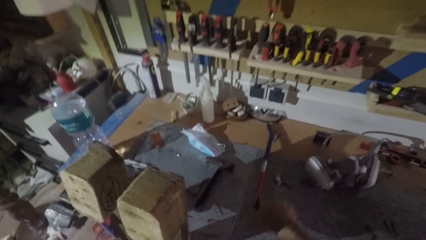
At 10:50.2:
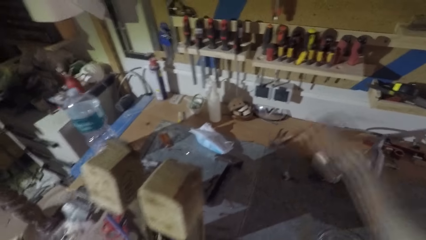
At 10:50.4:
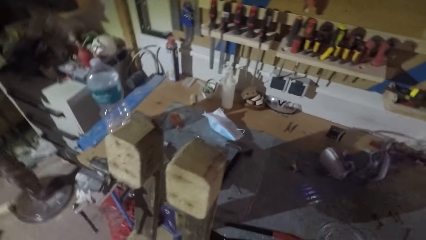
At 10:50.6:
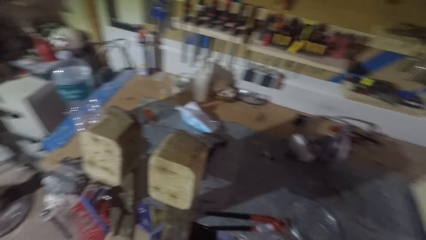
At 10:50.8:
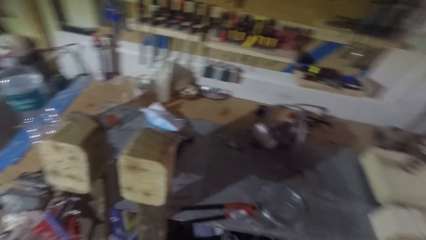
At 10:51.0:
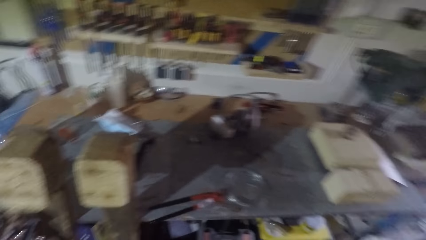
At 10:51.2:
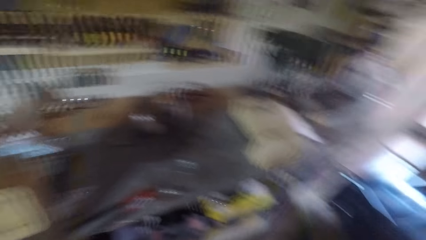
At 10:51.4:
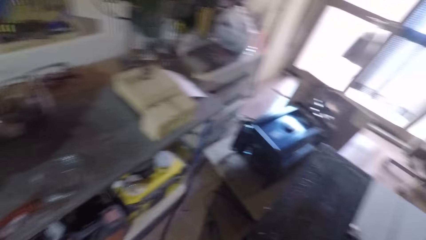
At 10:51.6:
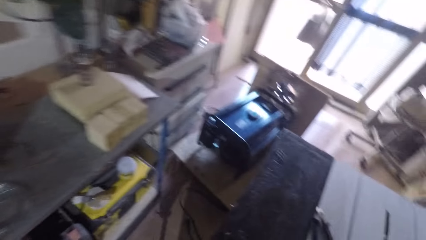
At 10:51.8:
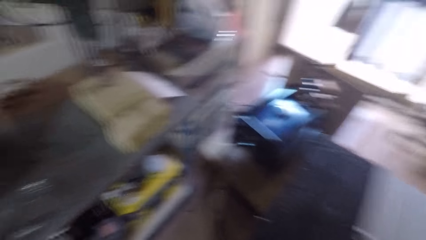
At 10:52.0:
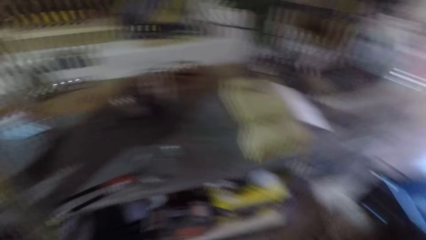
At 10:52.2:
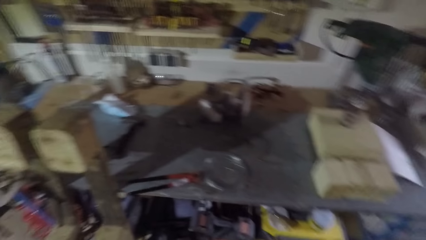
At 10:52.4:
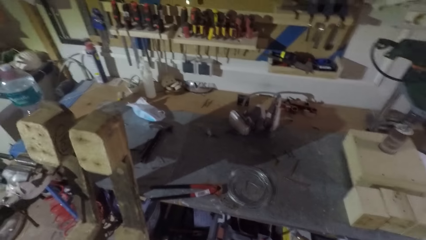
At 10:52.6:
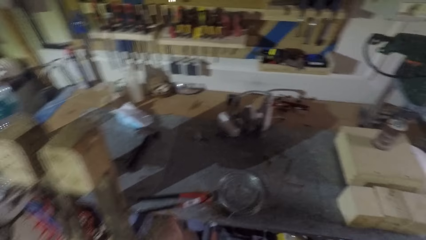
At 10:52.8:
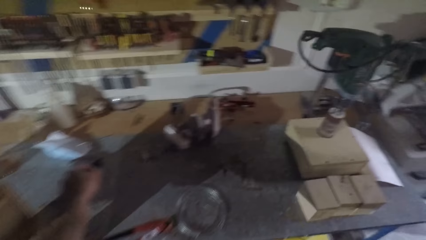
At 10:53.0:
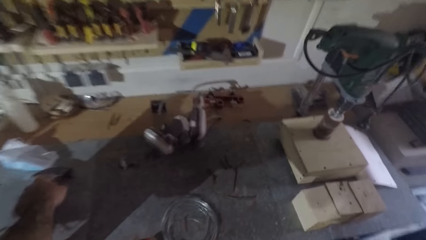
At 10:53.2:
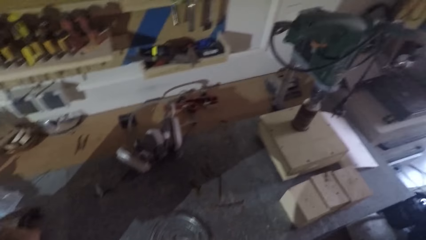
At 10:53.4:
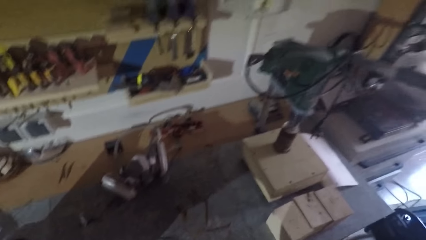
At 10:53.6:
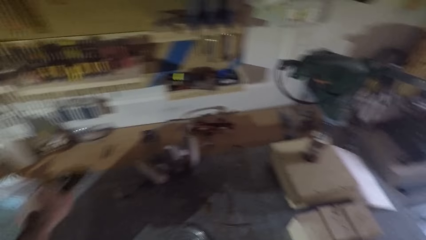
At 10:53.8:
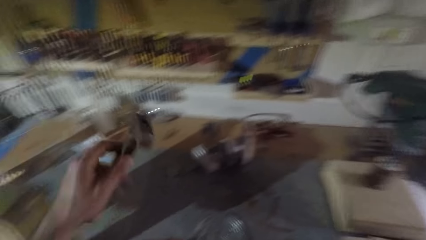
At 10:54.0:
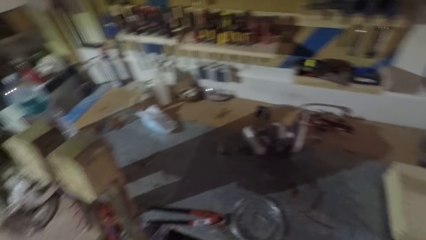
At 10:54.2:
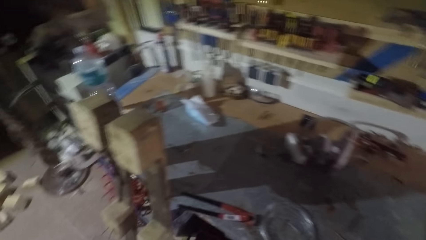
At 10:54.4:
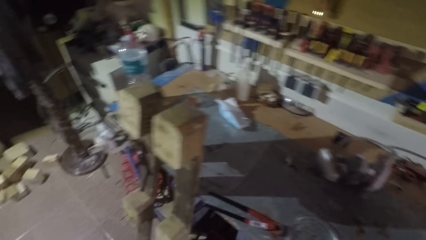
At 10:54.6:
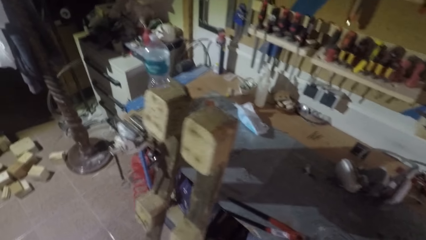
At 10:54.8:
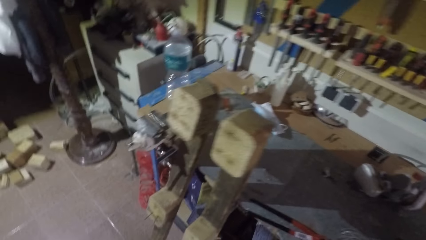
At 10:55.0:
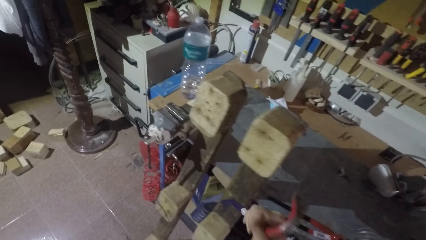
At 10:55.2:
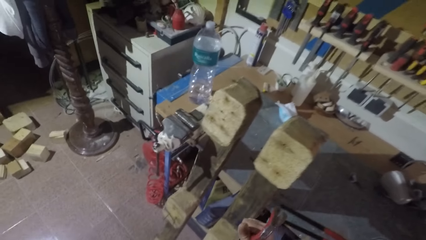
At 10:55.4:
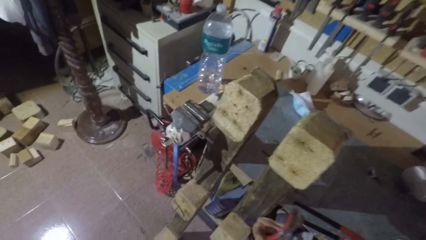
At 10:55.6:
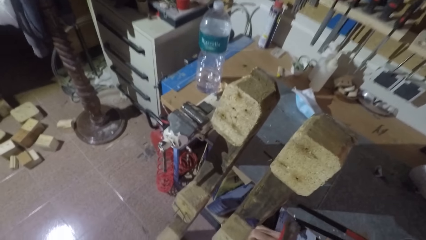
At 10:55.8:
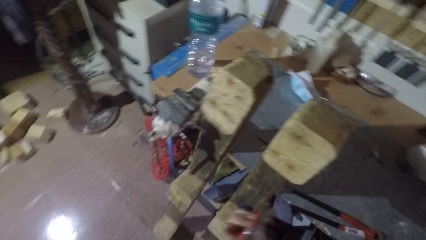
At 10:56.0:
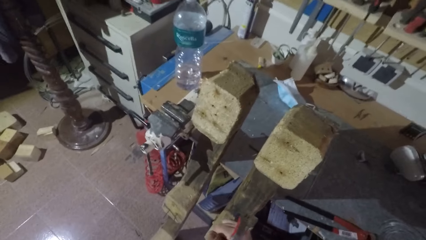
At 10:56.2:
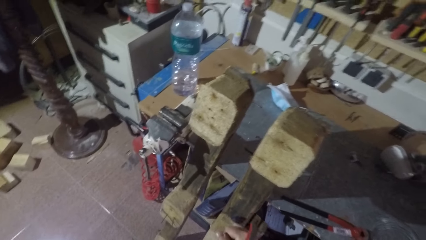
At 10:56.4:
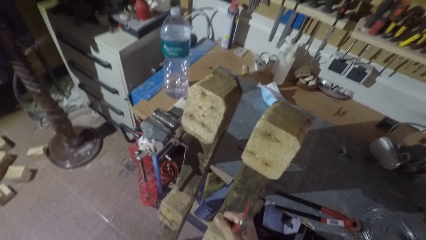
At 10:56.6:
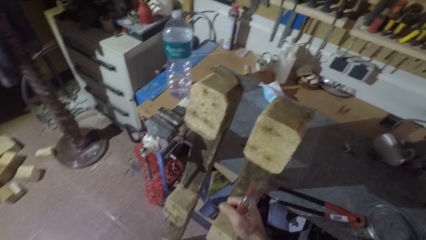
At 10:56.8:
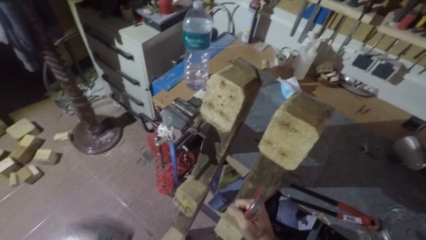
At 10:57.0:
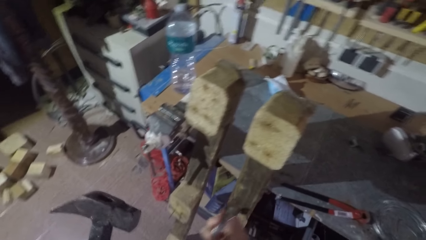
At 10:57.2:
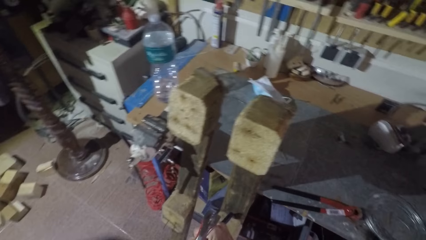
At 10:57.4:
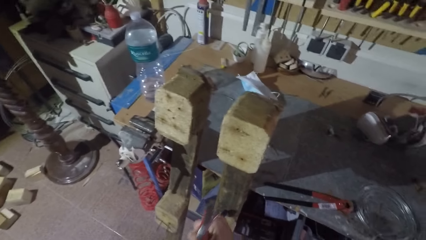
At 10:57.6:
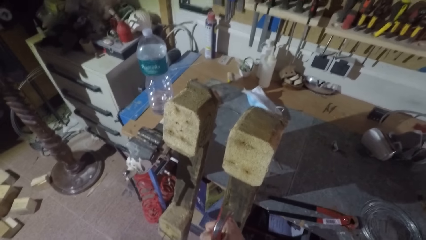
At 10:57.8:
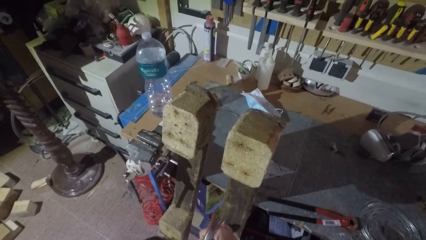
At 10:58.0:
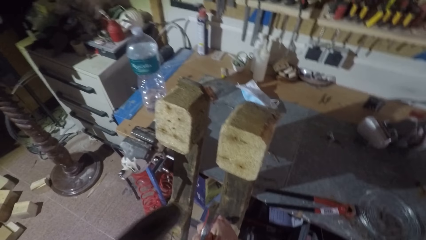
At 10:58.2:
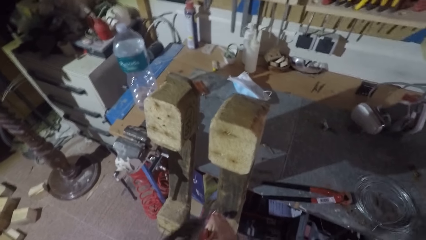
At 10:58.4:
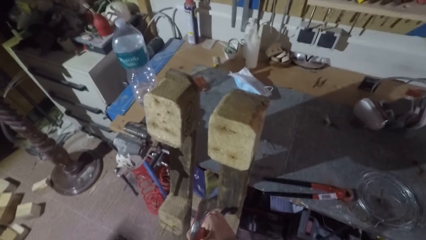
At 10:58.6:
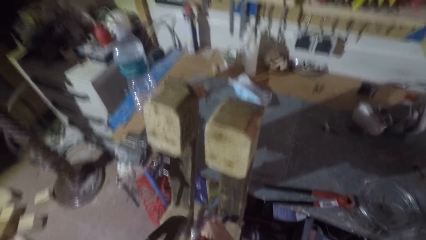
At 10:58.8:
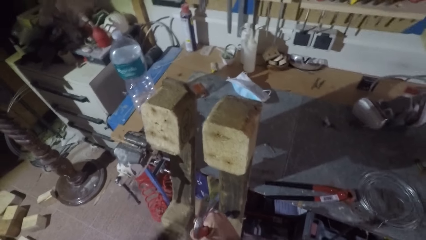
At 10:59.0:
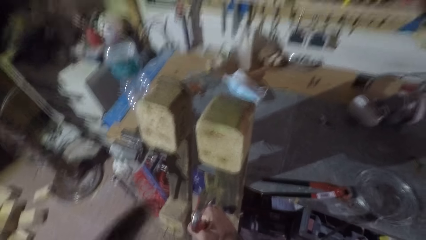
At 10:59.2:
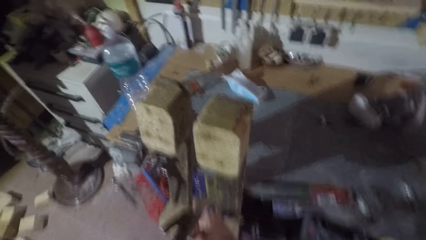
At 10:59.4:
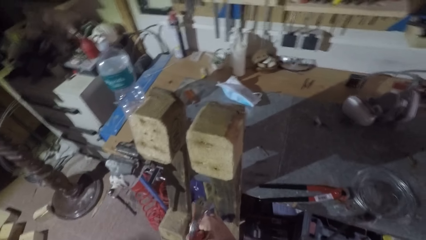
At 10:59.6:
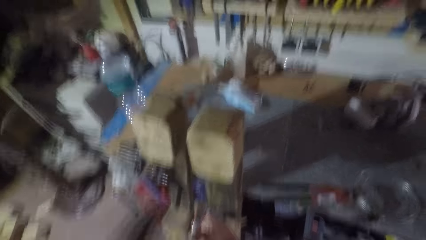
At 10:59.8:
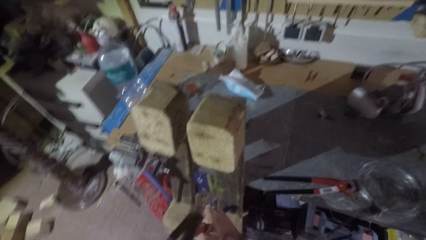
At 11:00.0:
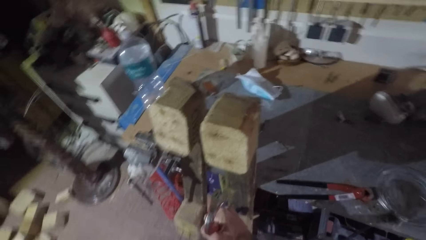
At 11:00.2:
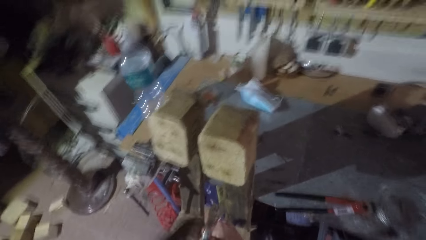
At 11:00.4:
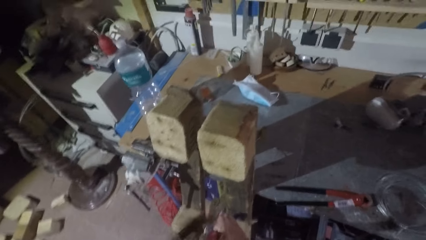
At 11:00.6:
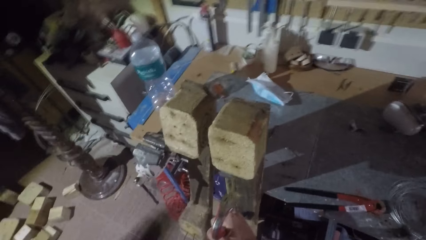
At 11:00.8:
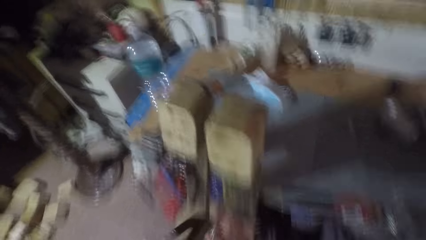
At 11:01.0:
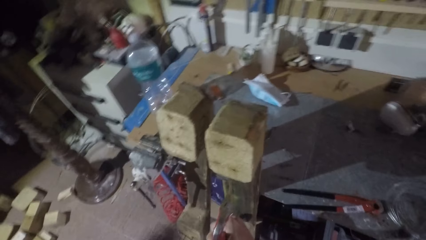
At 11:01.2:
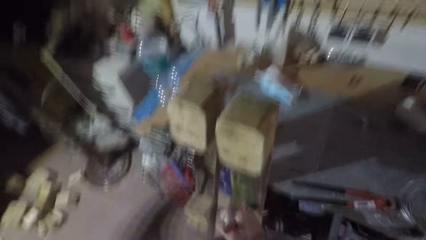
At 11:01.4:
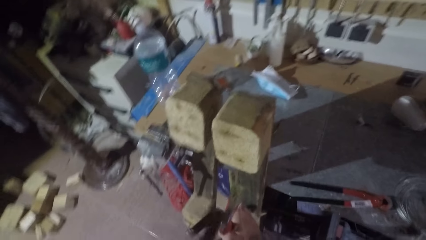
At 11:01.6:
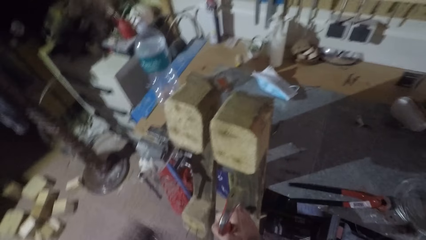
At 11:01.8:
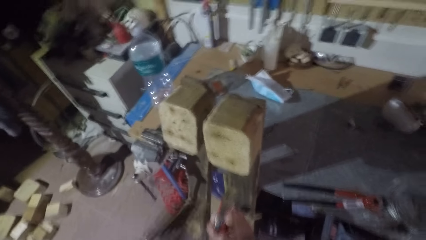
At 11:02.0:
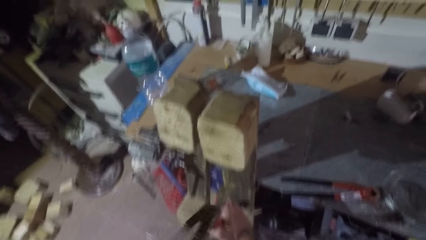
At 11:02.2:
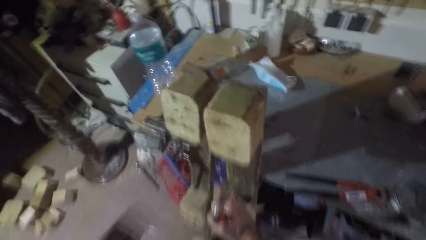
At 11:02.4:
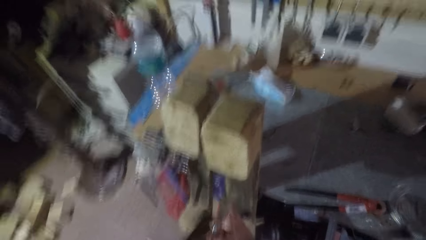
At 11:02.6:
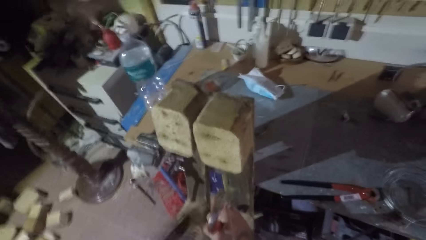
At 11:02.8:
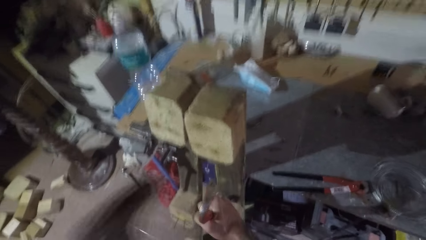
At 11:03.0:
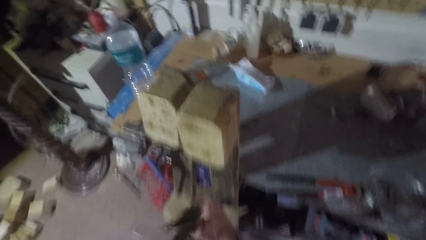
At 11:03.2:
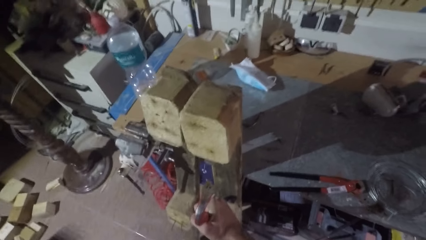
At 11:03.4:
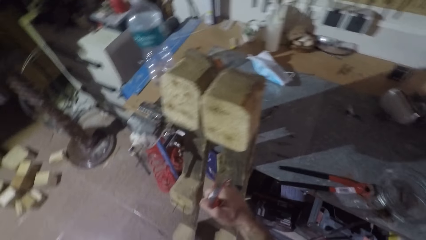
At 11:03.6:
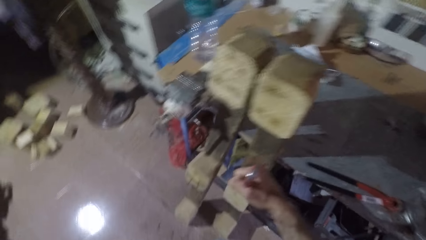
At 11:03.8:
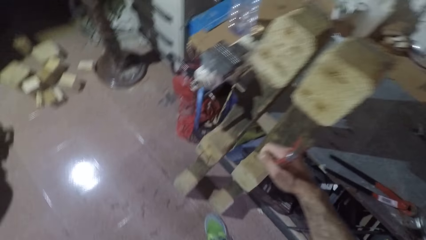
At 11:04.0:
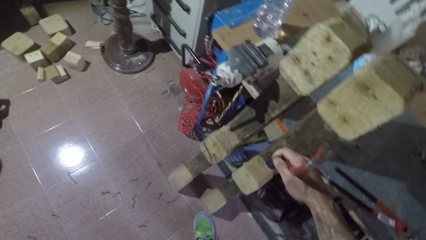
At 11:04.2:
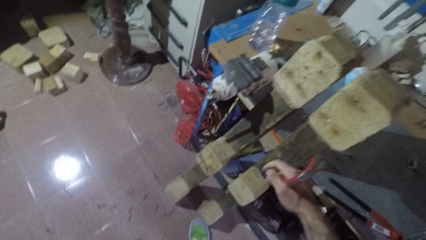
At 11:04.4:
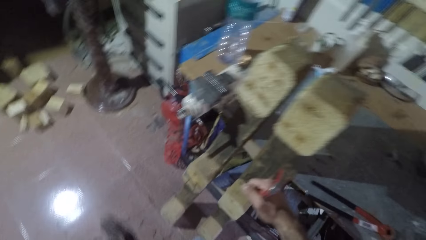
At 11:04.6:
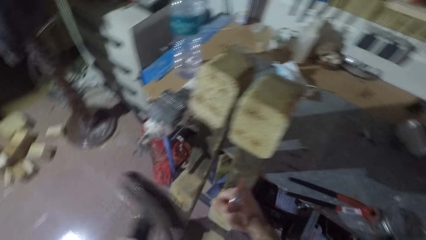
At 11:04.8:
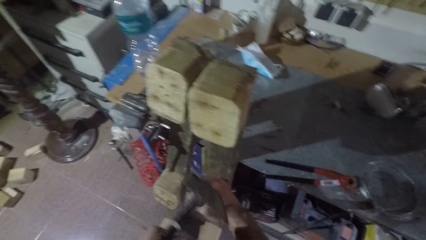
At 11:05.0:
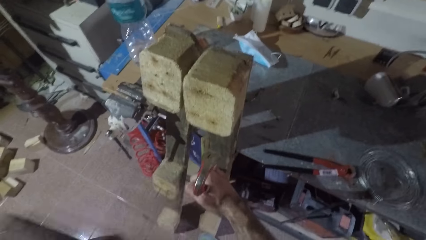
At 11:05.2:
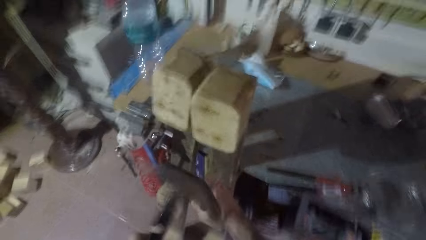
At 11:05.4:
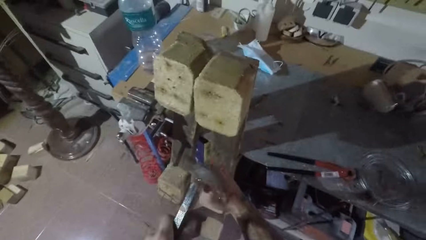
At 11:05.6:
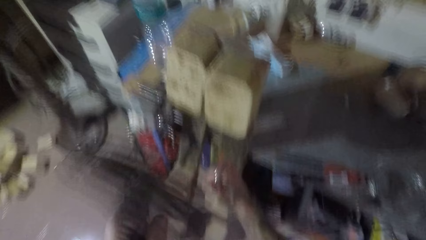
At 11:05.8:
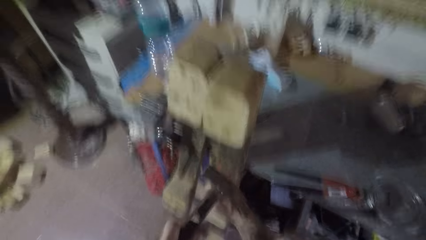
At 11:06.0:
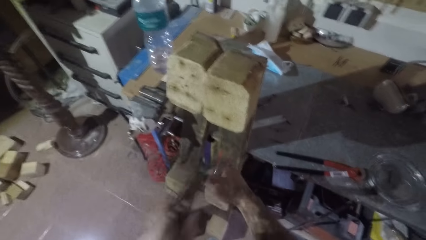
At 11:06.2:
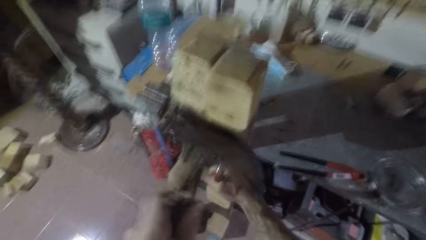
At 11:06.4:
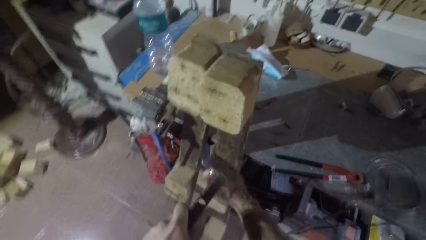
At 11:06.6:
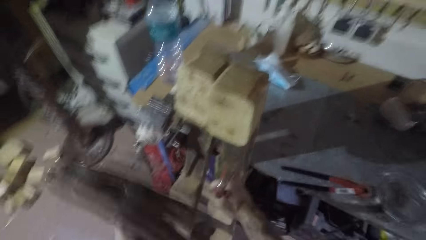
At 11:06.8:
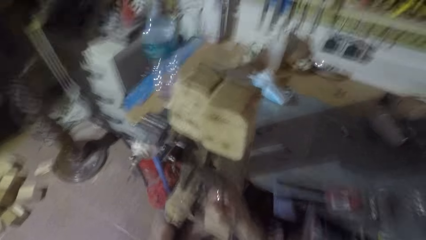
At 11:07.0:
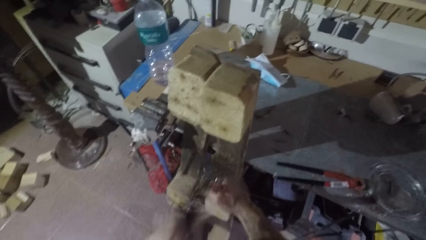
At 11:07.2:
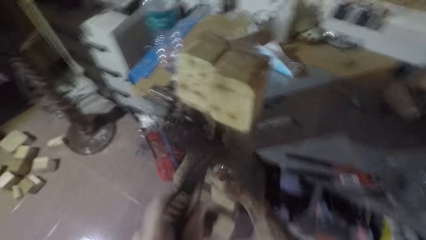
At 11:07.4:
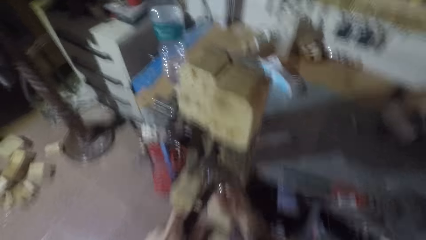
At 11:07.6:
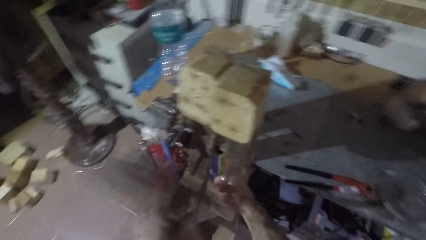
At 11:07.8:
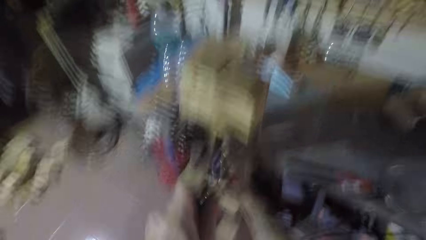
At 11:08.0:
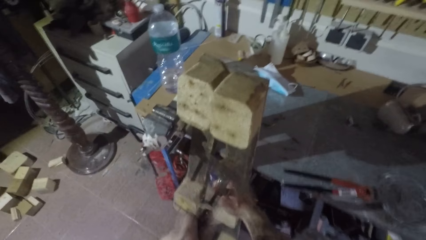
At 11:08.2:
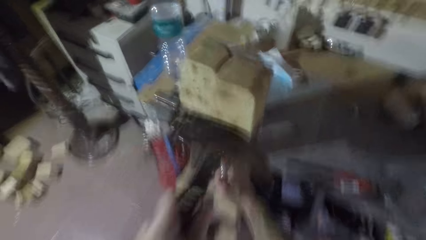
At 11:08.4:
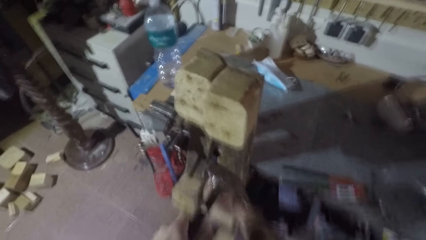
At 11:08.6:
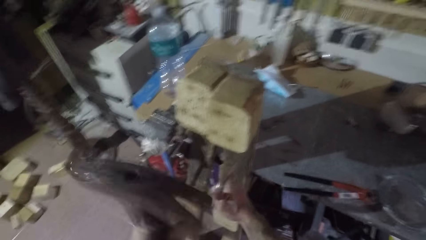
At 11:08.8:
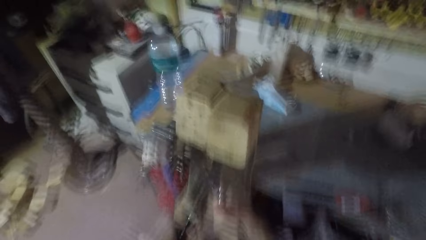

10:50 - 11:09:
The camera wearer picks up a claw bar or wrecking bar from the table. They turn around. They pick up a hammer from the table. They turn around. They position the claw bar on the wood. They hit the claw bar with the hammer. They turn around and stop hitting the wrecking bar. They hit the claw bar with the hammer.
